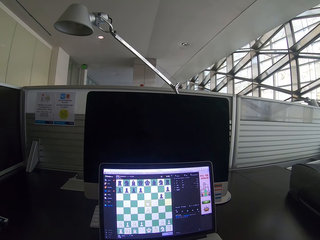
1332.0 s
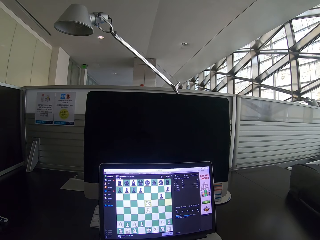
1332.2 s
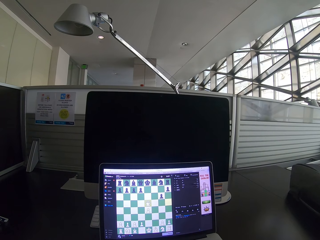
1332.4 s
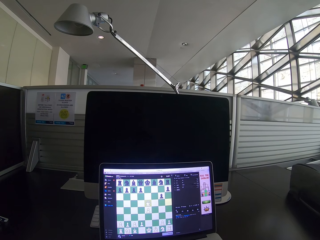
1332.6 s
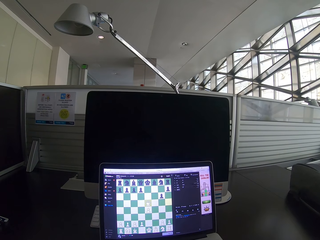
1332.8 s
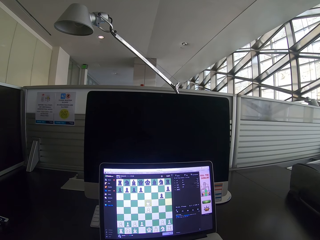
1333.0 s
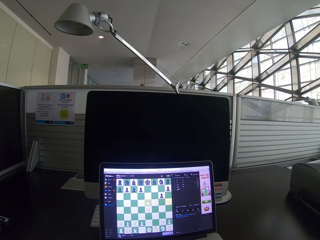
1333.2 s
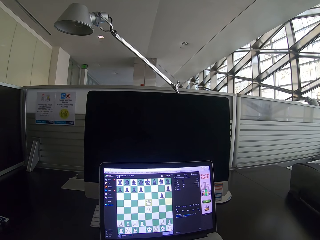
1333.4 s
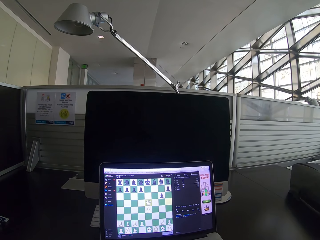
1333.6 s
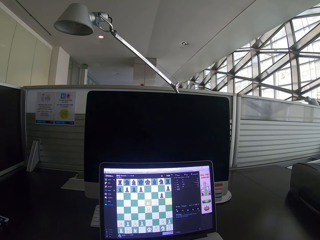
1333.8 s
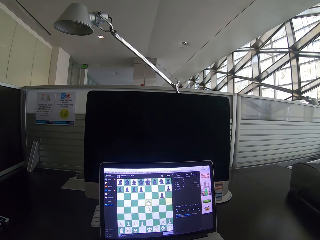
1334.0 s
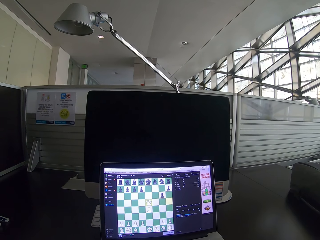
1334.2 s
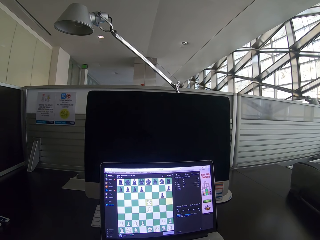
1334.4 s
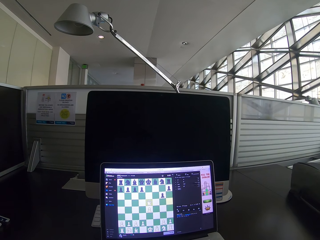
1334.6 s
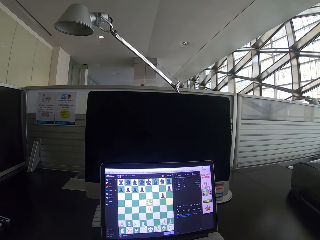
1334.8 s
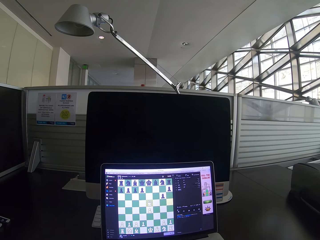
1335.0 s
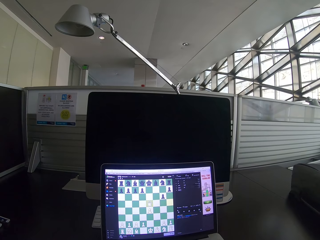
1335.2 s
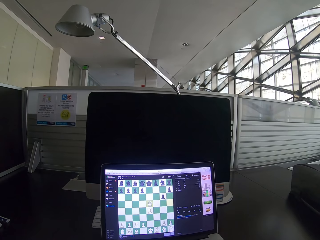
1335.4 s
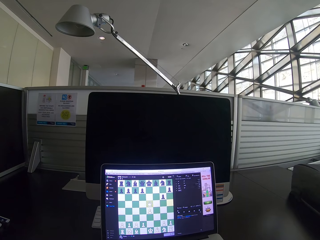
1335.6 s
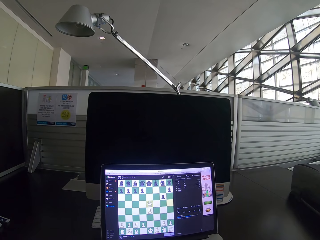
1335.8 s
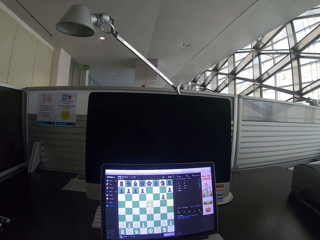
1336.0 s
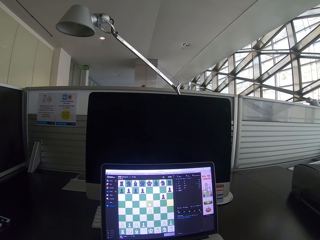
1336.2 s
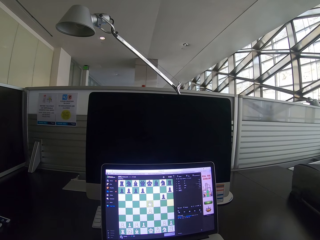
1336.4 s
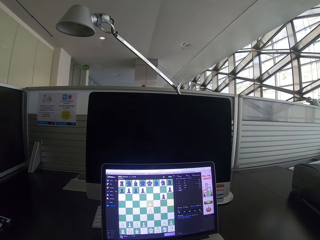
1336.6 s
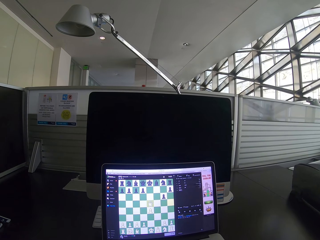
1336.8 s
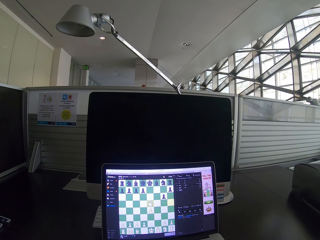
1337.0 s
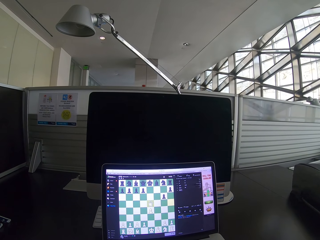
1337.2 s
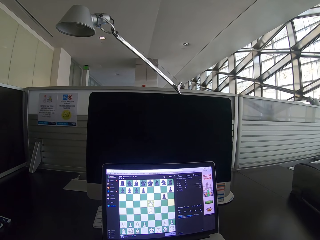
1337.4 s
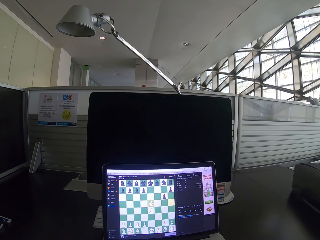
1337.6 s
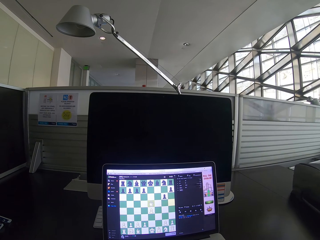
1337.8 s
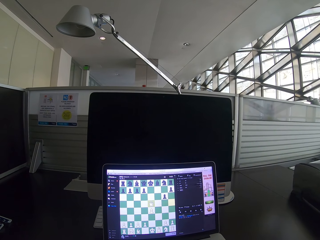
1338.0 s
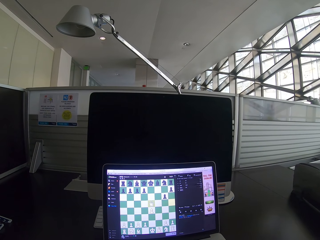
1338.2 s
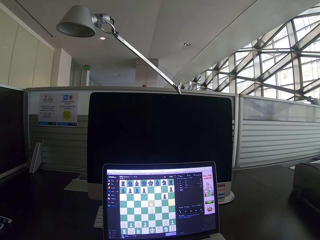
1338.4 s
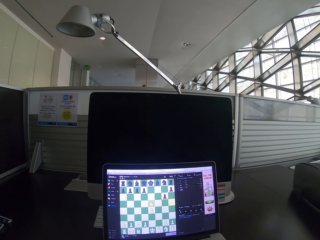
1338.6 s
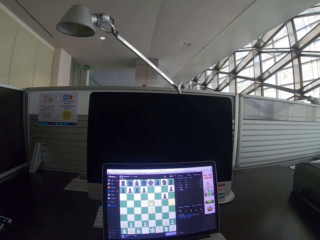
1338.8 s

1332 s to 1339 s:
The camera wearer stares at a laptop.

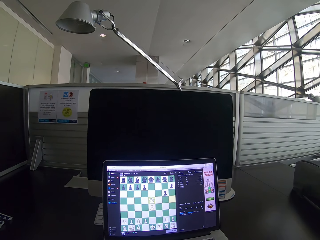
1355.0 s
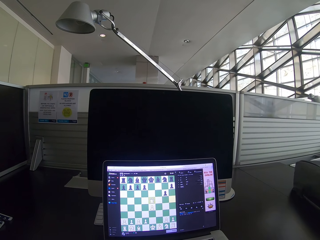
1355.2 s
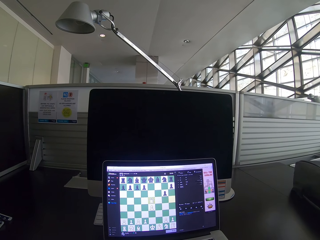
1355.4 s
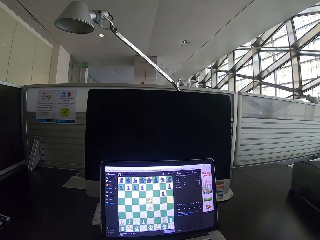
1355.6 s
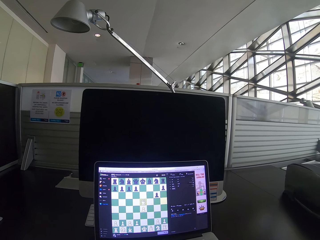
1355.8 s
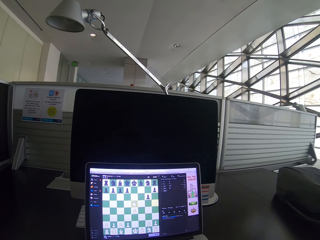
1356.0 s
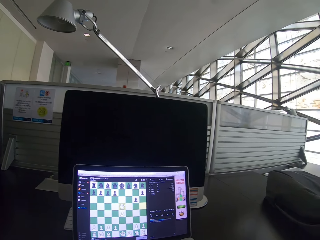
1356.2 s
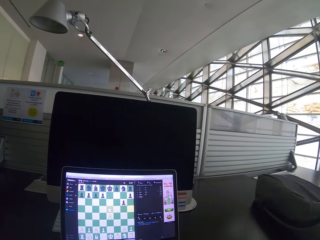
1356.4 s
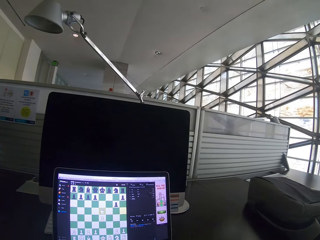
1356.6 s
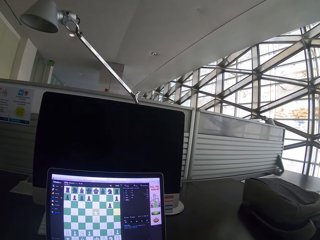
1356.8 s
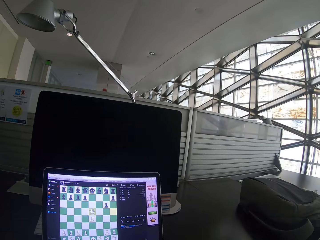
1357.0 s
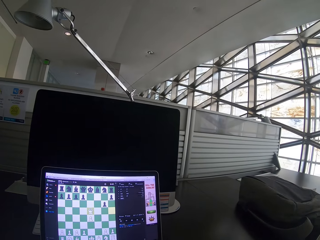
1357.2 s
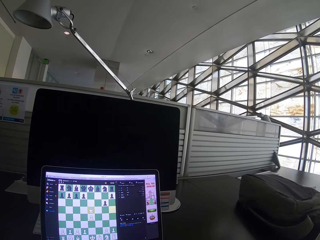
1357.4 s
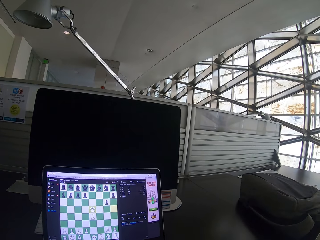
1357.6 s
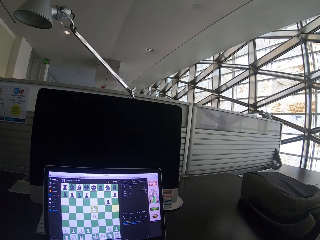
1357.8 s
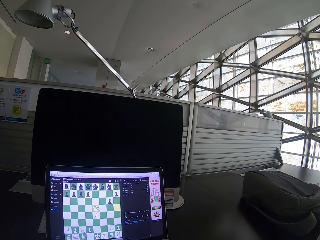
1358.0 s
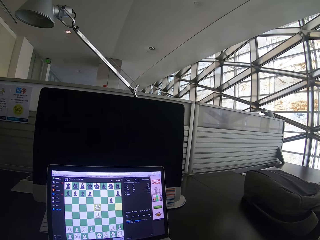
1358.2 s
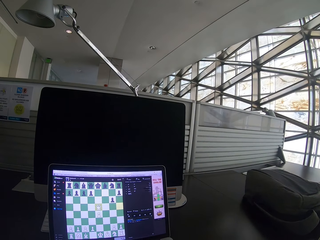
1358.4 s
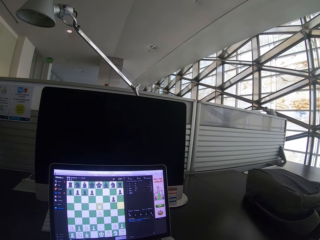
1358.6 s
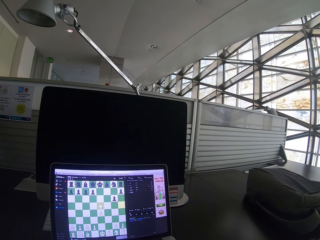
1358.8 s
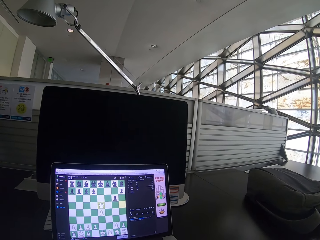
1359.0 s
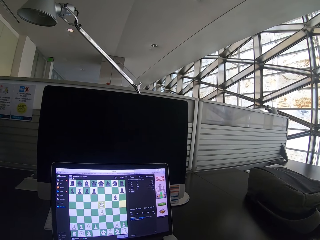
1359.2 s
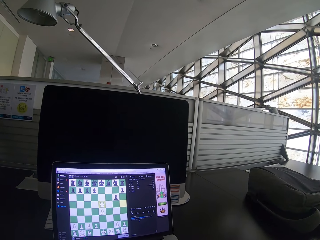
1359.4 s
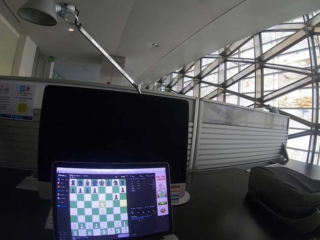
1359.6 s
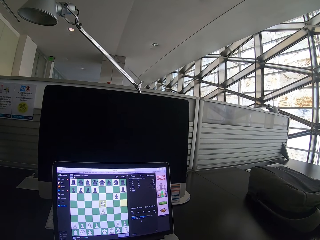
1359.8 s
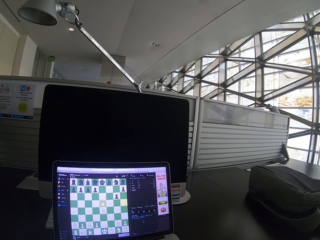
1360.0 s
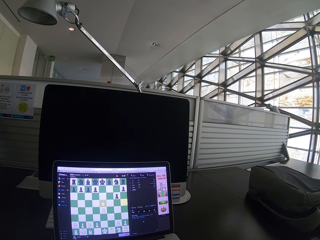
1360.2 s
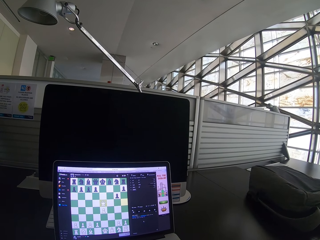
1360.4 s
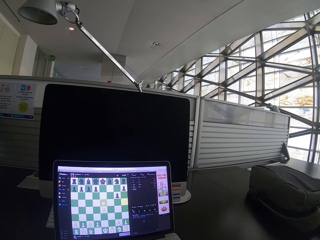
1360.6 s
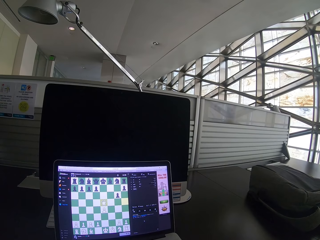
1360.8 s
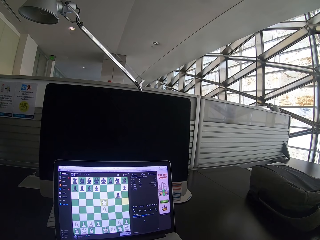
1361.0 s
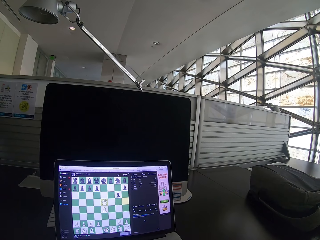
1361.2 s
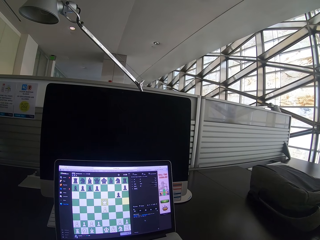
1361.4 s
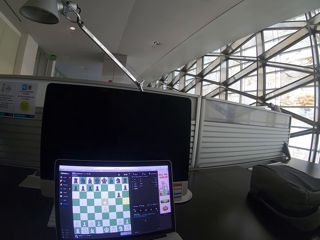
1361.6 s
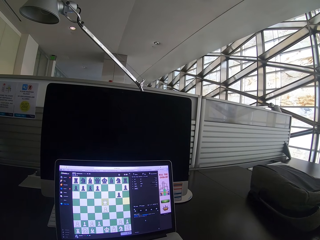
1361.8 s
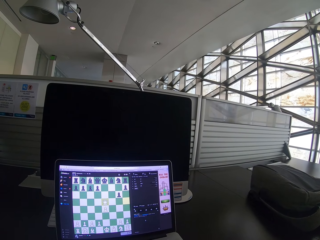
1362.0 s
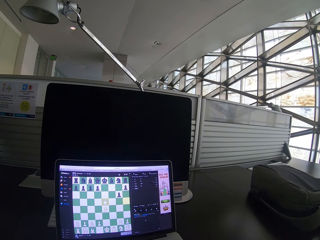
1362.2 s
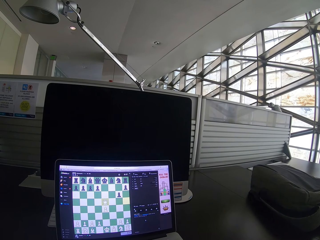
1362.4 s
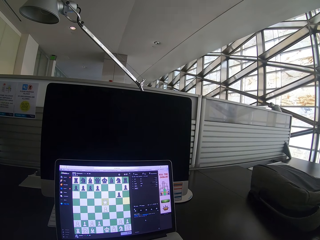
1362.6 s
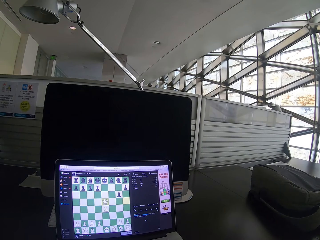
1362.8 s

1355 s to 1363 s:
The camera wearer looks sideways at a backpack.

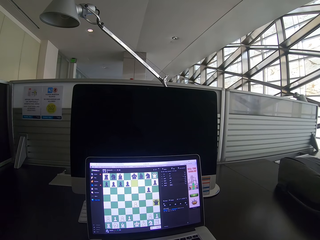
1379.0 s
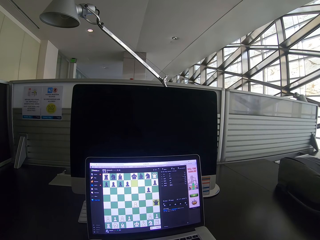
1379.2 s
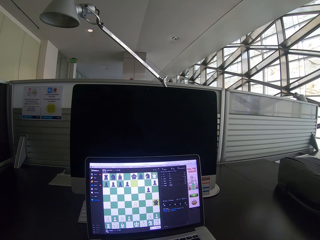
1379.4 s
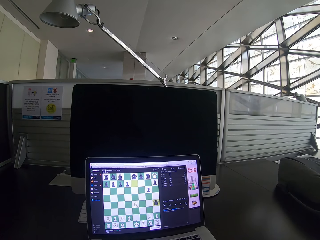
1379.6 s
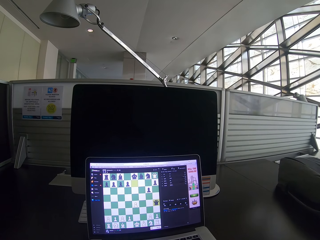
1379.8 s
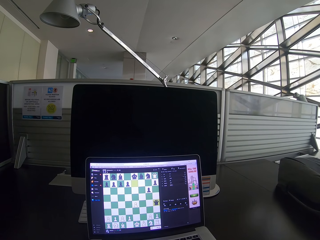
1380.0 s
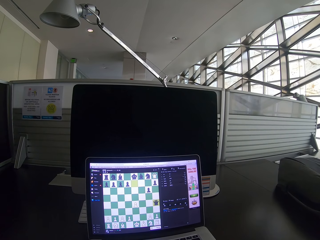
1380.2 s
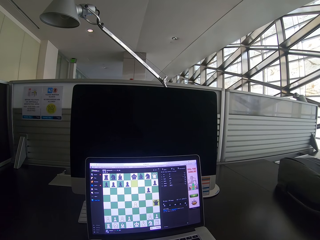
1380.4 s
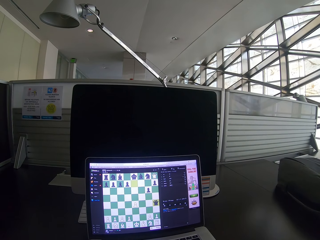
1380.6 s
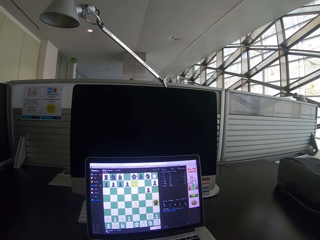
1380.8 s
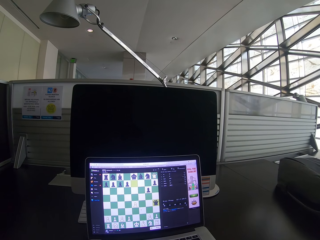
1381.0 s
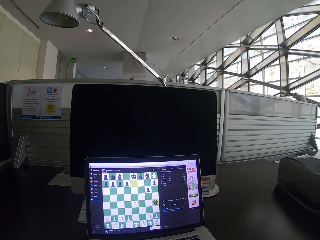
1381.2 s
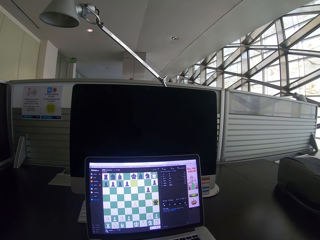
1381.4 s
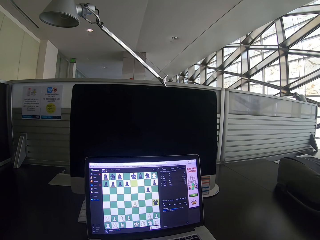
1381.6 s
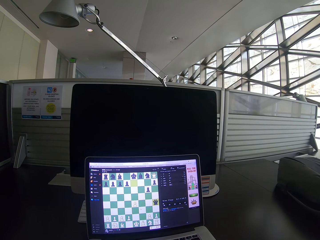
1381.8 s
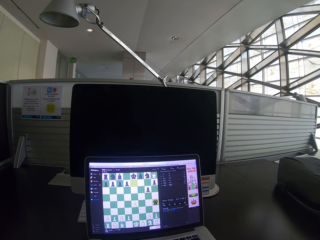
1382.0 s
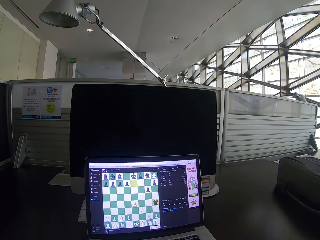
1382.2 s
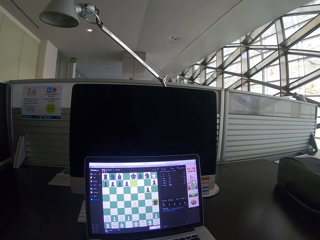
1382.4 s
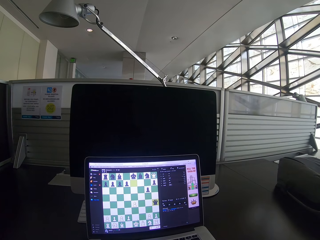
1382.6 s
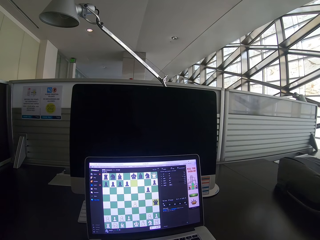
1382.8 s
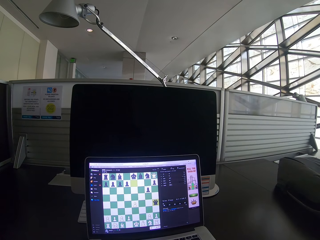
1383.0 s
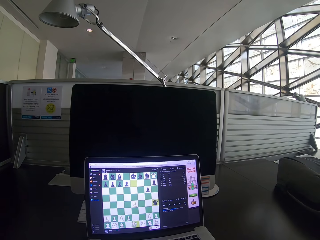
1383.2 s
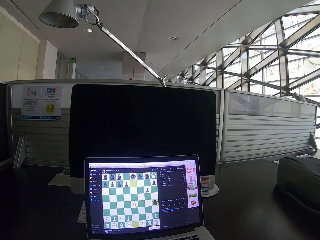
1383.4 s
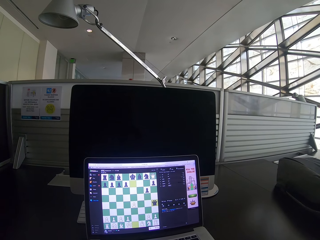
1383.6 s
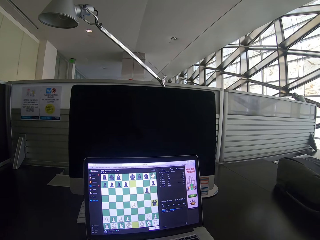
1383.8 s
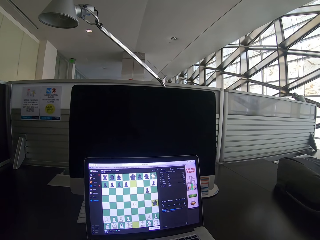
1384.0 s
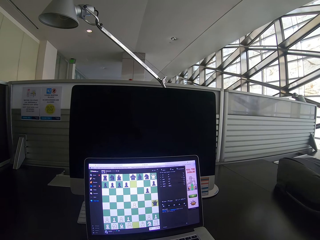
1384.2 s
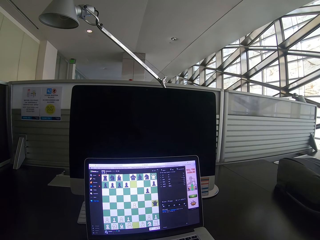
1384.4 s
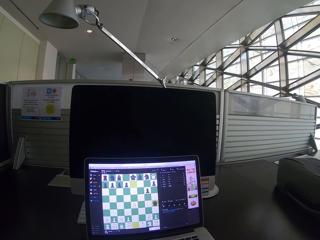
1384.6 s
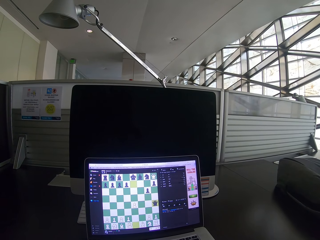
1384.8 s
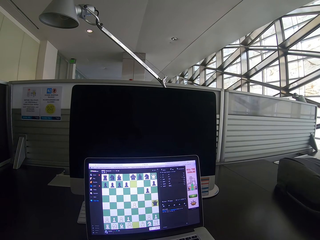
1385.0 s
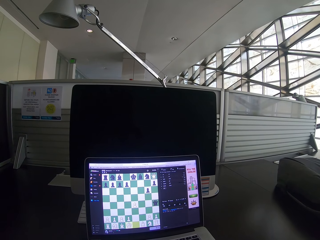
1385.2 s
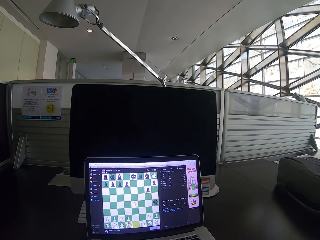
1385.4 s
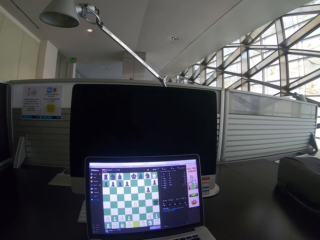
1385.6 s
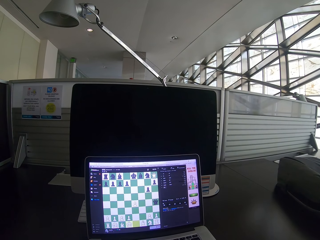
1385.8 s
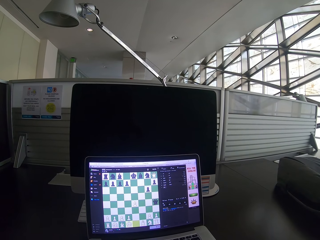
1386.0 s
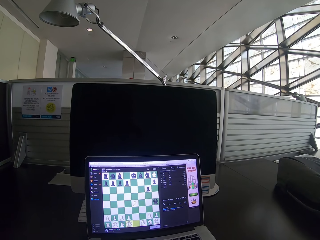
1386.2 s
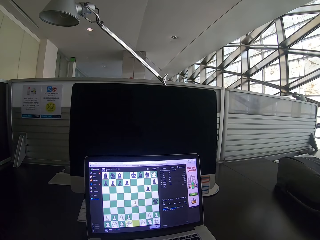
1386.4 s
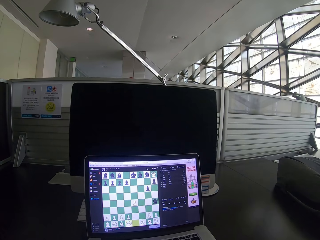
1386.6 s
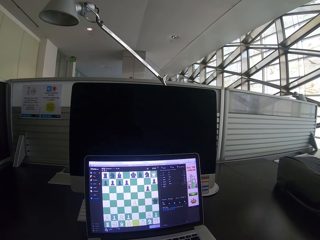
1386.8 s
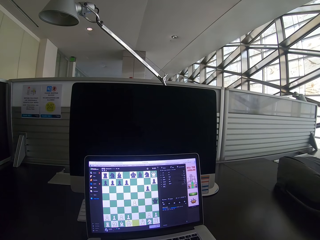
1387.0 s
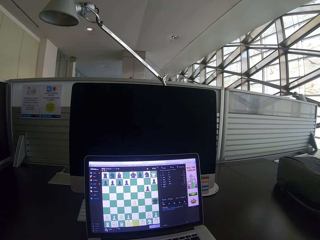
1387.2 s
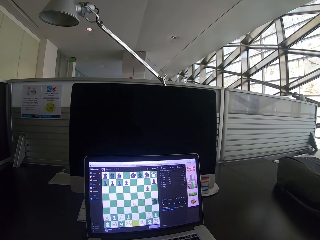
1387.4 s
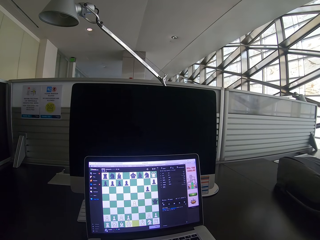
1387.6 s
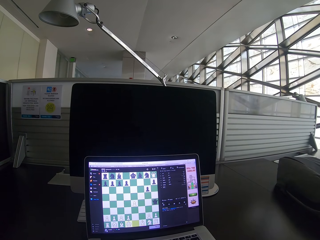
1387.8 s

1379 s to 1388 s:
The camera wearer stares at the laptop. They play chess on the laptop.
